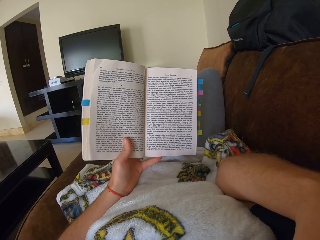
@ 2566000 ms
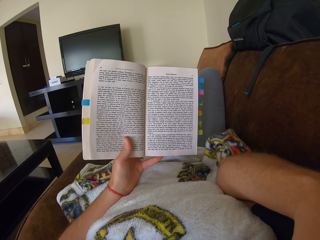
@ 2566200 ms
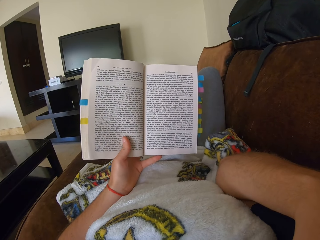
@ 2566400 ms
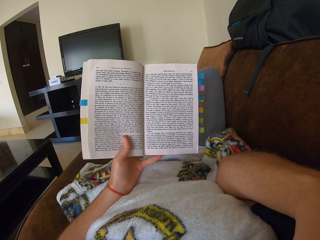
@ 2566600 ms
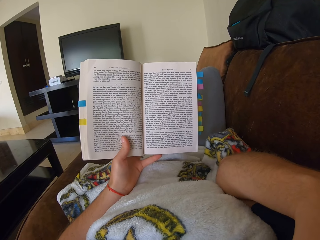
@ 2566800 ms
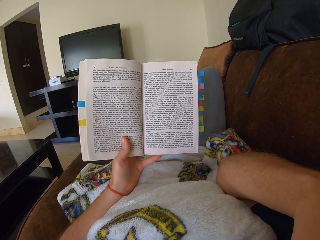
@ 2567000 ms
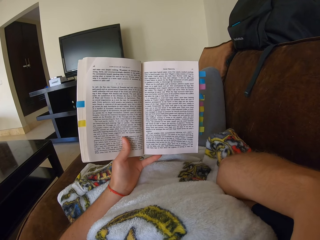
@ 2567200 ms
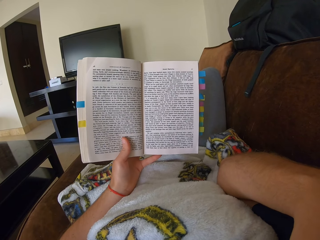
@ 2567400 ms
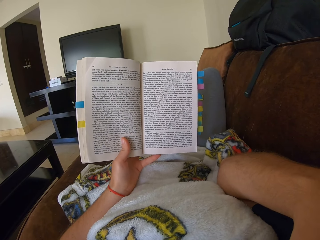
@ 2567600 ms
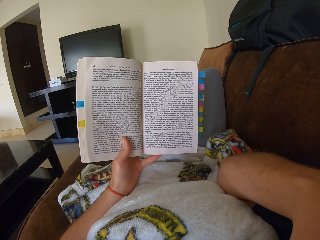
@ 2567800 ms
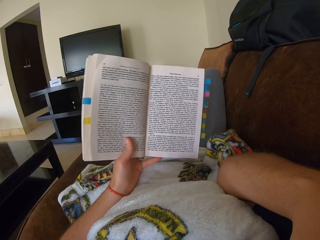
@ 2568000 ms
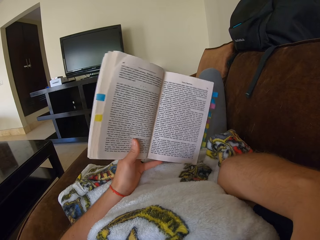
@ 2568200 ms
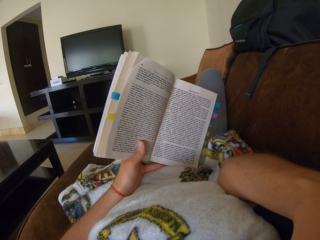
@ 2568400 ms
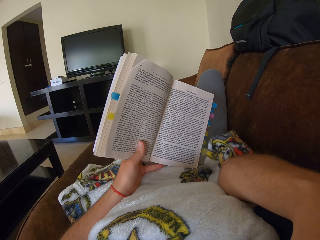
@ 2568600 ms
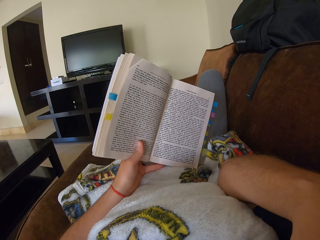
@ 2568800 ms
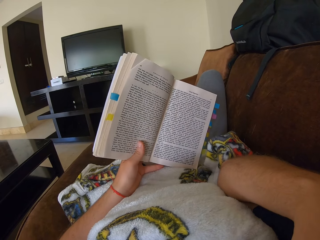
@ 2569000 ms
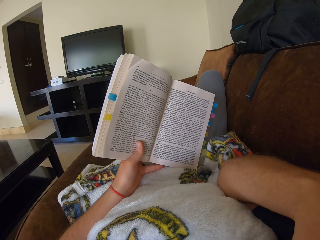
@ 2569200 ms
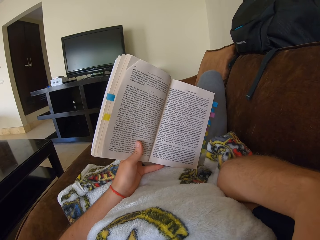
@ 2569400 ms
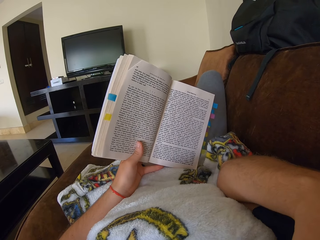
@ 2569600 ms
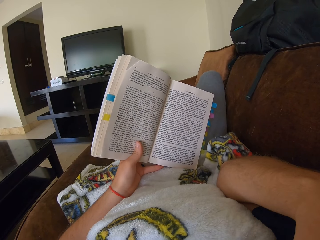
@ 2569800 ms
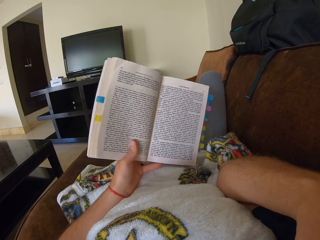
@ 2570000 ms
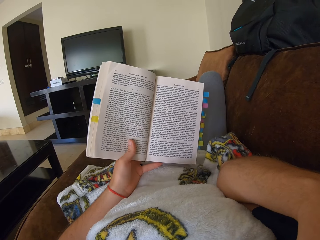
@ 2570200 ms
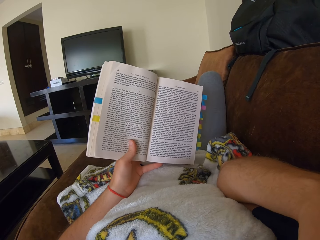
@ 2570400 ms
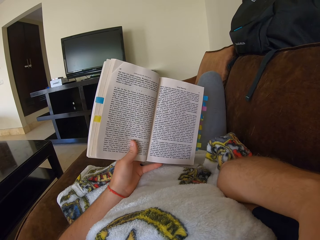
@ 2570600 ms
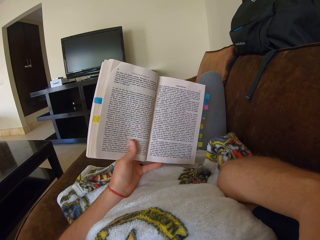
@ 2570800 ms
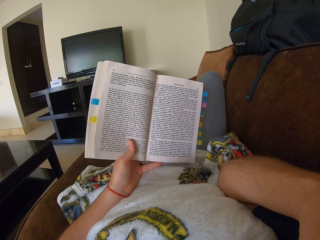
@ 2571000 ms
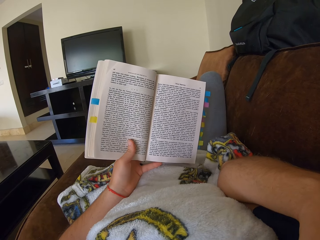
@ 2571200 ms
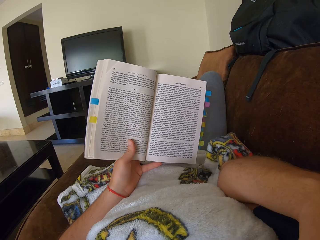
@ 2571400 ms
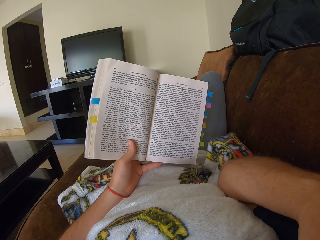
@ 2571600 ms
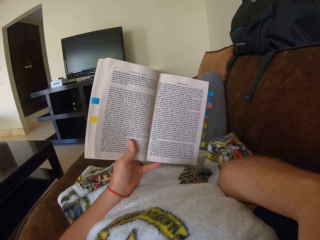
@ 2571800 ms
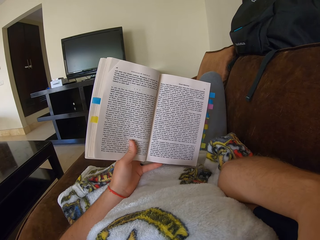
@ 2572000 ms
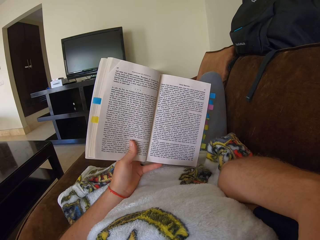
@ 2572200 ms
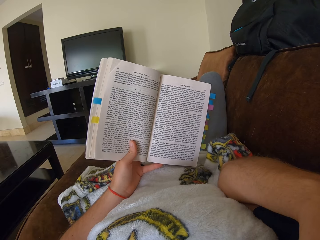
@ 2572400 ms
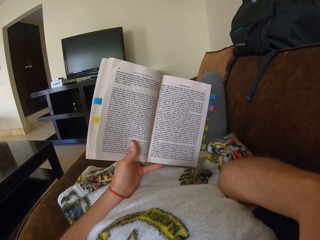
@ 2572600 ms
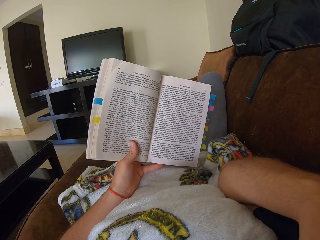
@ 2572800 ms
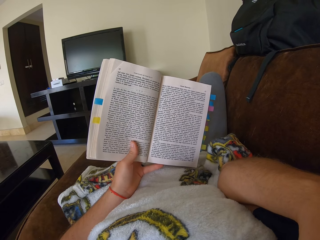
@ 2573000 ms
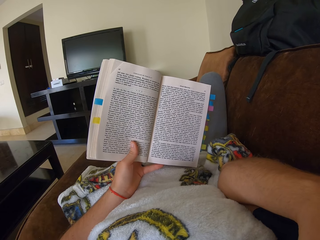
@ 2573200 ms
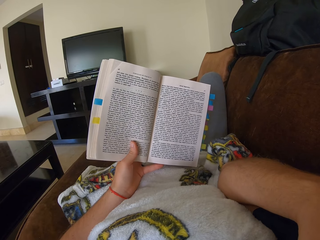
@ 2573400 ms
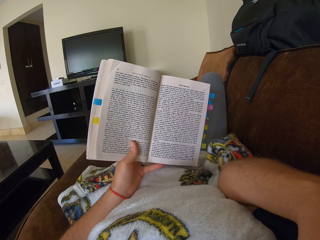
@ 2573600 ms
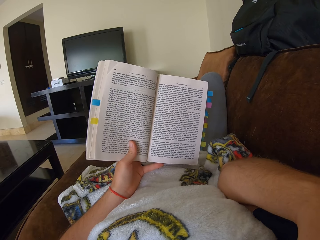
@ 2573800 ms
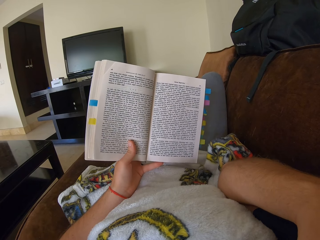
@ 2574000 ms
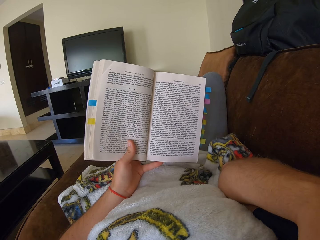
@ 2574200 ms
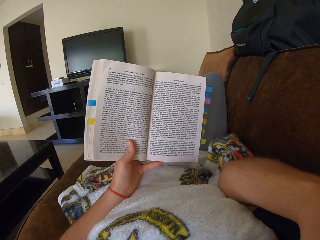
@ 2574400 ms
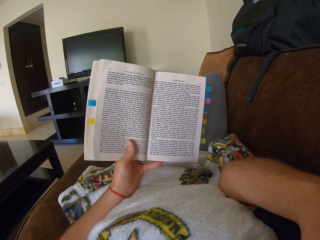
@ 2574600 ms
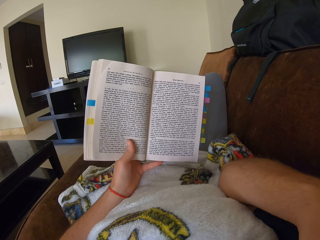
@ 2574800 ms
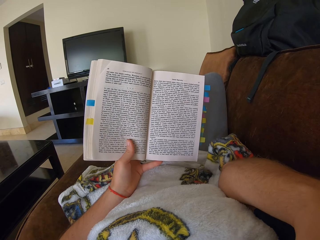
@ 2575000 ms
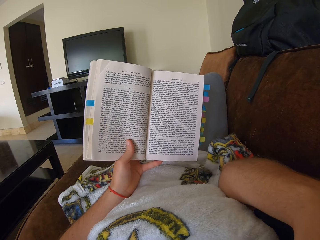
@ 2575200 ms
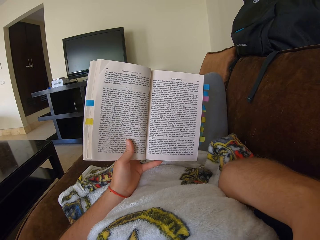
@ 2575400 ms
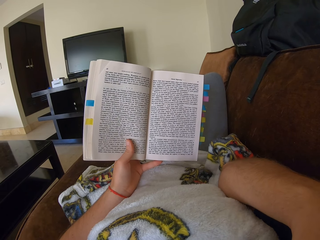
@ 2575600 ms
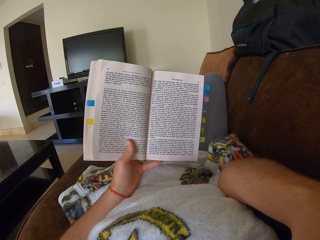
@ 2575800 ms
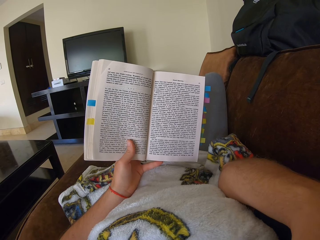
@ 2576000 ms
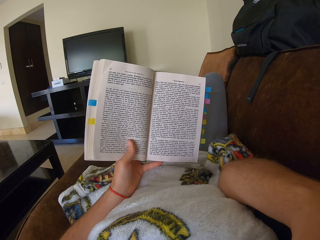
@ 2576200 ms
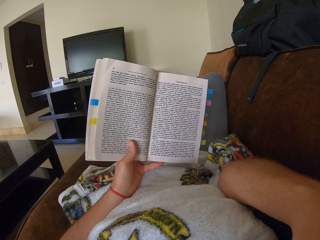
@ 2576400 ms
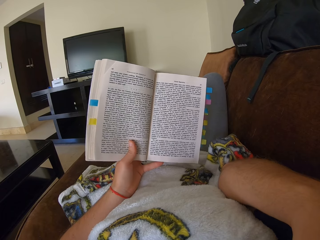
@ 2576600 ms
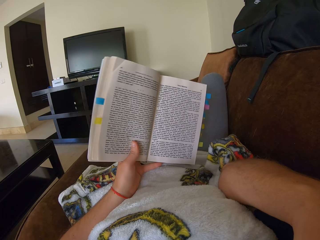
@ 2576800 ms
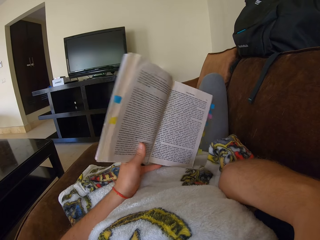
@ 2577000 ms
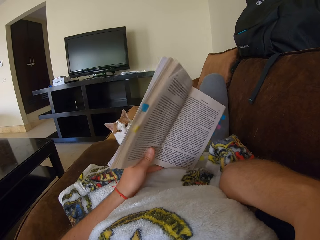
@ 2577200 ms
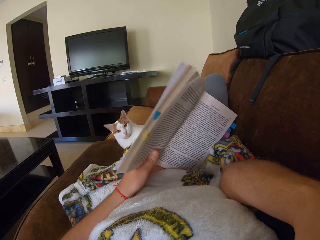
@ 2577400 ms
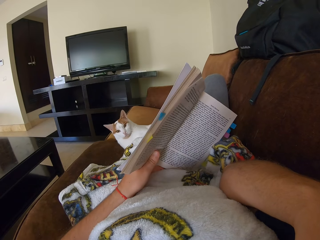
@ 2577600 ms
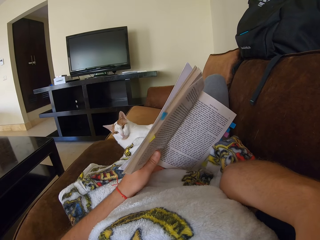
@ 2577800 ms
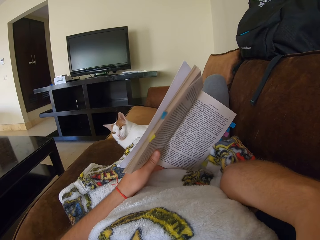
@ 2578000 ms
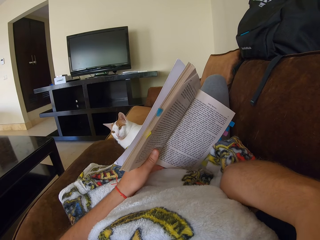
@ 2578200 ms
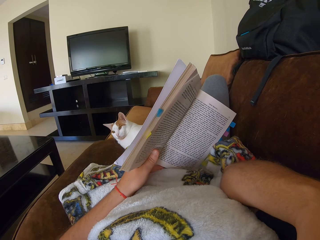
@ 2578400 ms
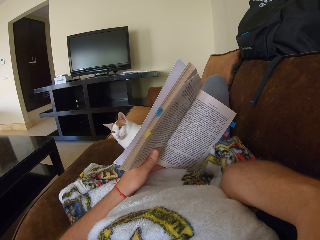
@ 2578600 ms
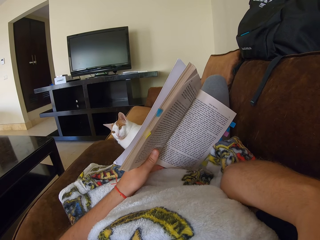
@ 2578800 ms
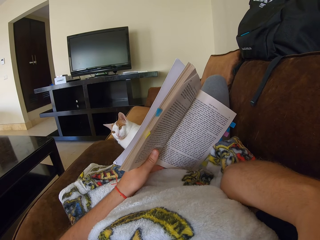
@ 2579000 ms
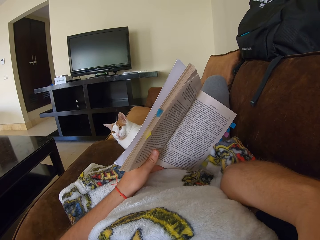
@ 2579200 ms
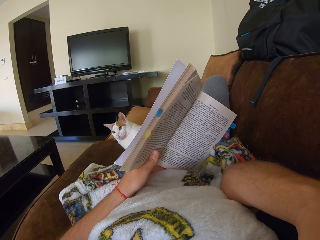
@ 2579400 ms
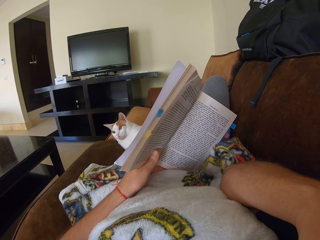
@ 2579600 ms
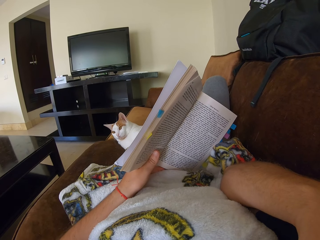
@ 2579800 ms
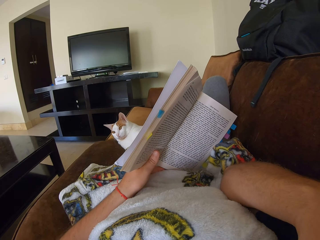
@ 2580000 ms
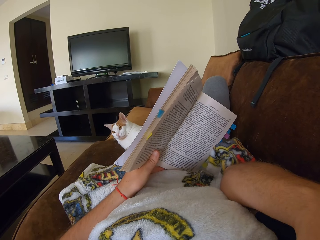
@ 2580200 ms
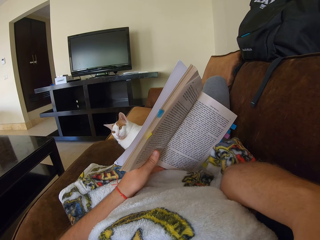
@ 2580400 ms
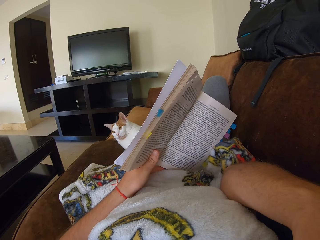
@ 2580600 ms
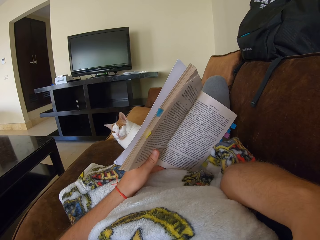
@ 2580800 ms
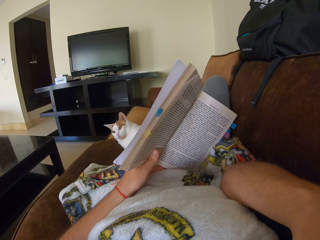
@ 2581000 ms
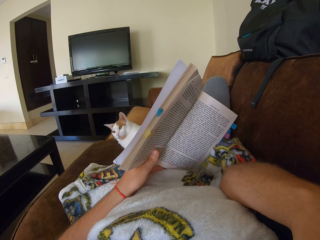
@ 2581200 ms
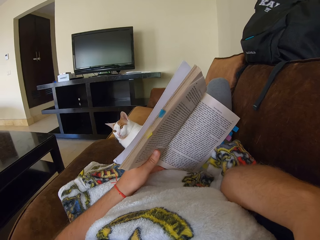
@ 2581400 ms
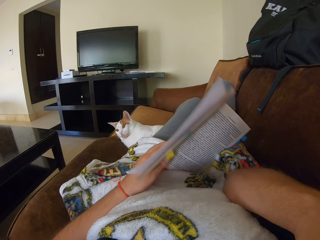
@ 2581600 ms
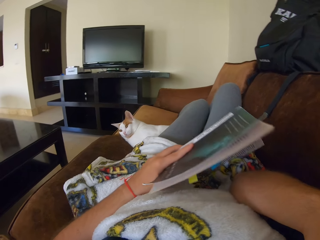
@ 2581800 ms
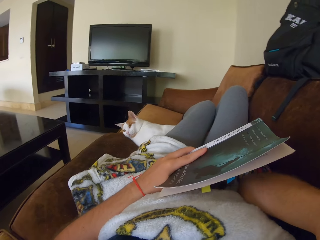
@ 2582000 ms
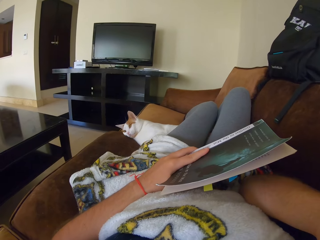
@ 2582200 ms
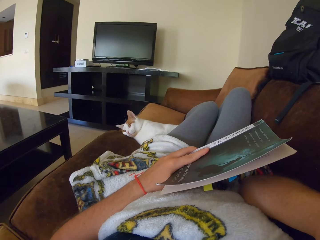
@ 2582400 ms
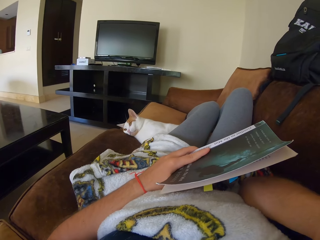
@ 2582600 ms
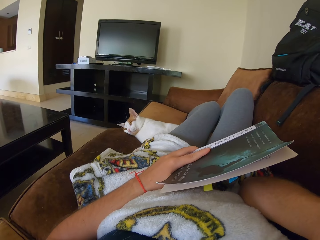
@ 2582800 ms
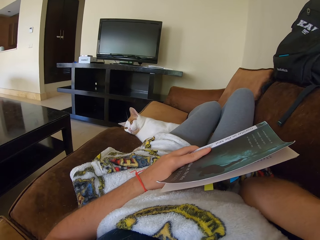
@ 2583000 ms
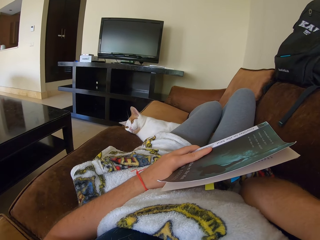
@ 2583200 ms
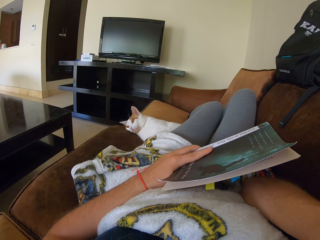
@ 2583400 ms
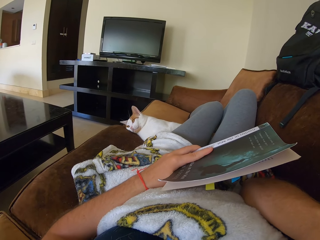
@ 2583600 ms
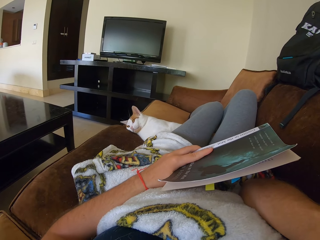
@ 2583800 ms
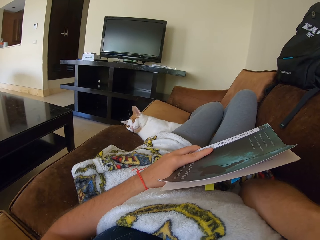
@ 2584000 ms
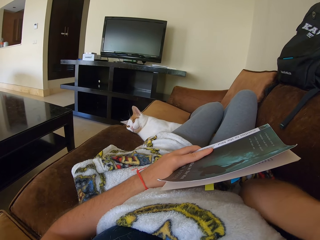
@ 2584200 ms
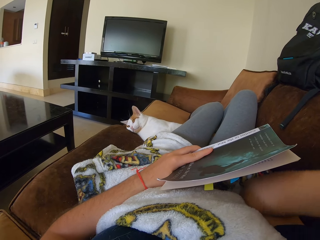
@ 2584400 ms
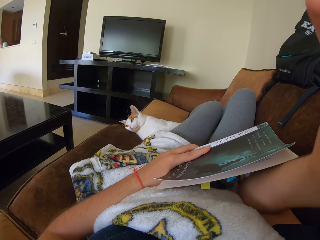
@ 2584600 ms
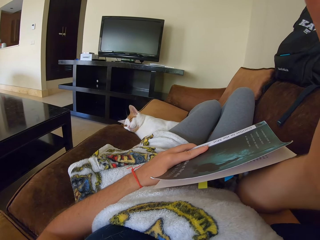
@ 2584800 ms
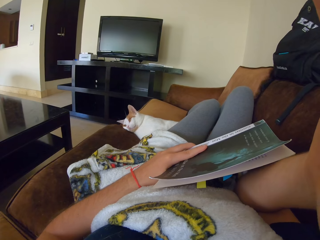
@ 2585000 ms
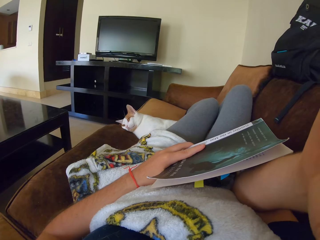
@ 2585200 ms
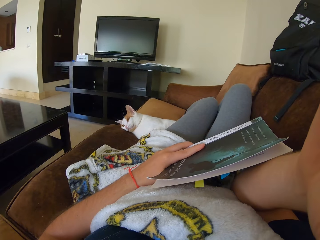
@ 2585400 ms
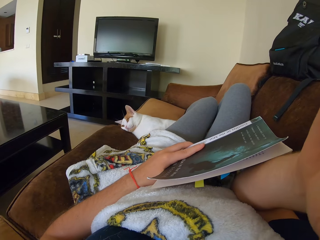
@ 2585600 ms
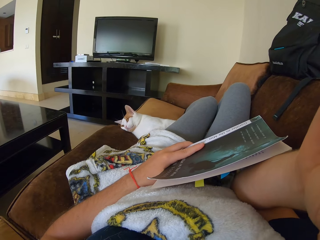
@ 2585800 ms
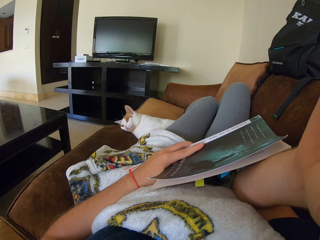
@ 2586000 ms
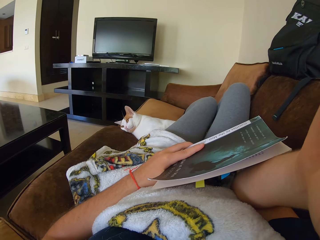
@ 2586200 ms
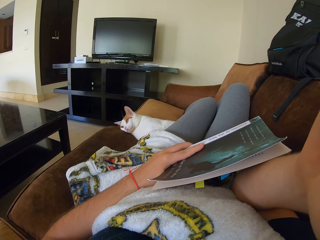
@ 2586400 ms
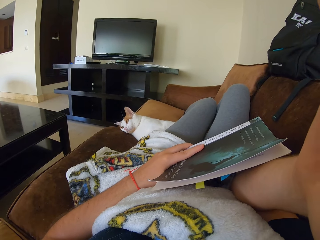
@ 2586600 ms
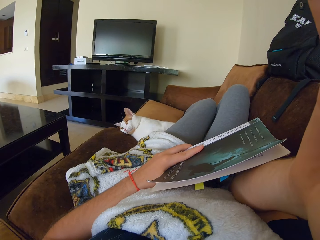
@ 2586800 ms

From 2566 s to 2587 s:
The camera wearer holds a book over her right elbow. She lowers the book.
